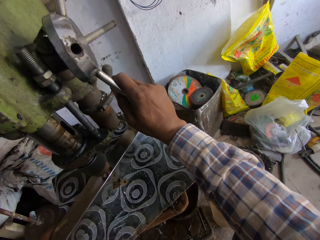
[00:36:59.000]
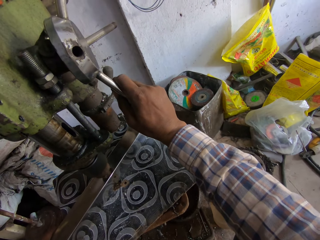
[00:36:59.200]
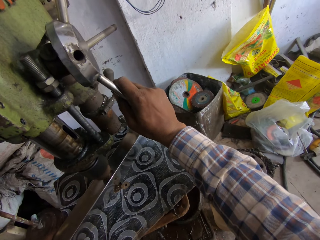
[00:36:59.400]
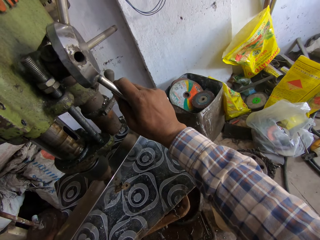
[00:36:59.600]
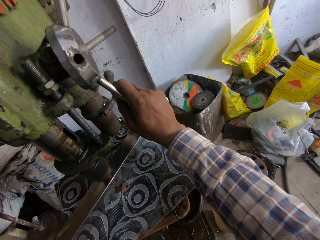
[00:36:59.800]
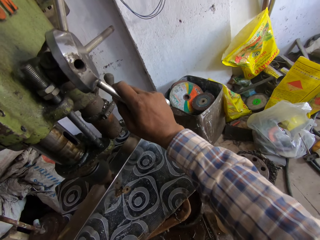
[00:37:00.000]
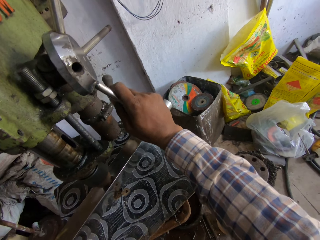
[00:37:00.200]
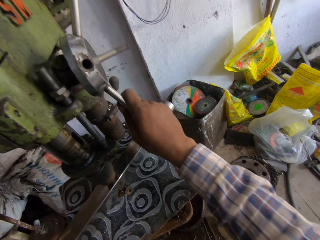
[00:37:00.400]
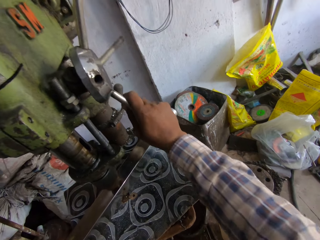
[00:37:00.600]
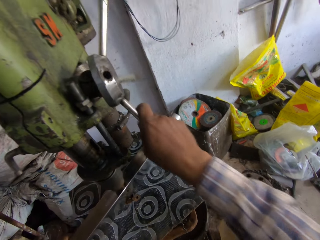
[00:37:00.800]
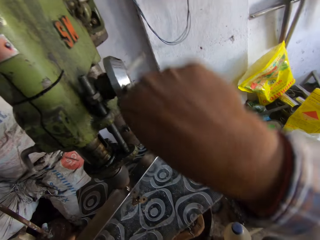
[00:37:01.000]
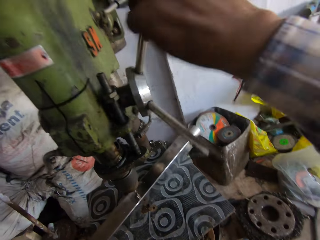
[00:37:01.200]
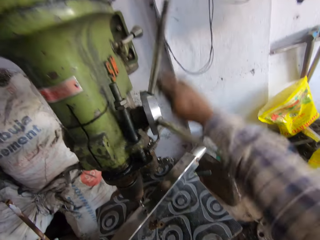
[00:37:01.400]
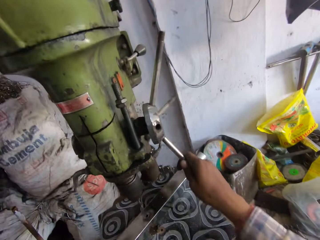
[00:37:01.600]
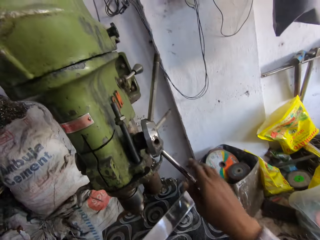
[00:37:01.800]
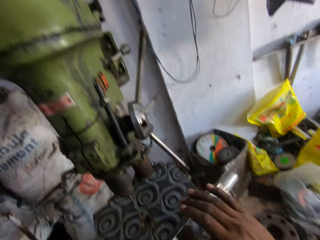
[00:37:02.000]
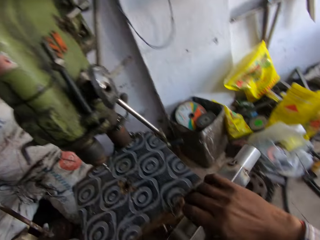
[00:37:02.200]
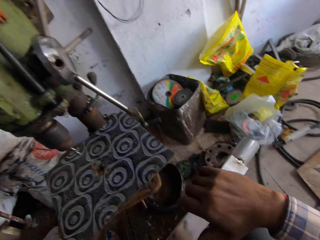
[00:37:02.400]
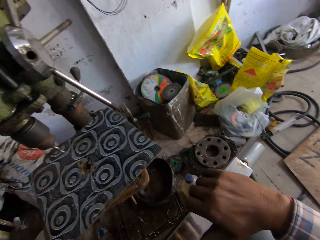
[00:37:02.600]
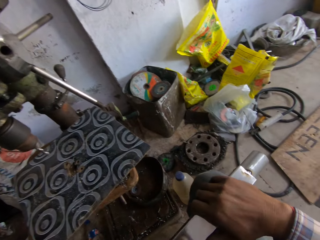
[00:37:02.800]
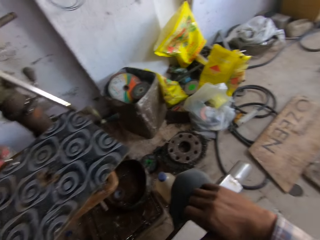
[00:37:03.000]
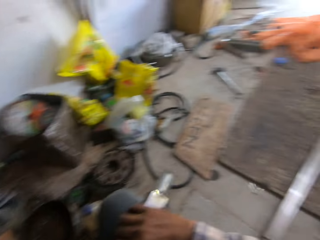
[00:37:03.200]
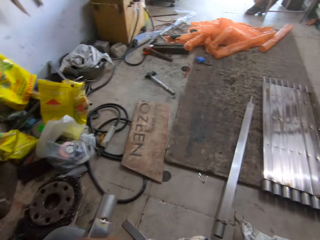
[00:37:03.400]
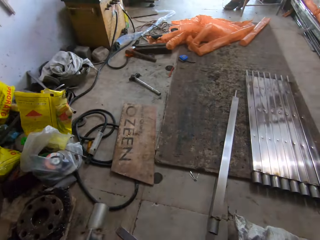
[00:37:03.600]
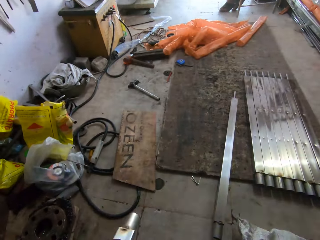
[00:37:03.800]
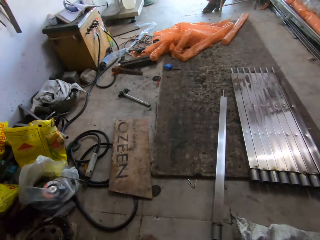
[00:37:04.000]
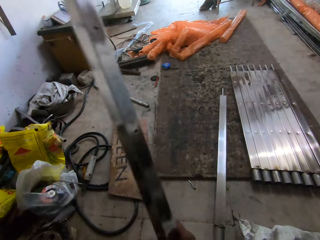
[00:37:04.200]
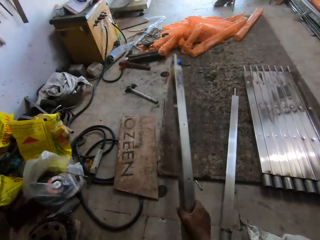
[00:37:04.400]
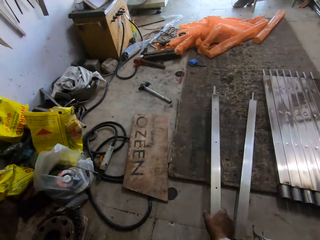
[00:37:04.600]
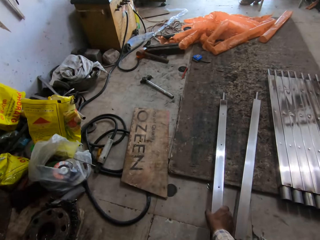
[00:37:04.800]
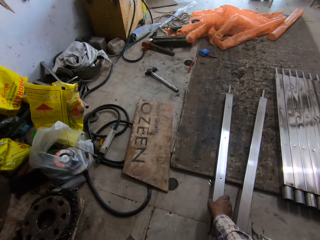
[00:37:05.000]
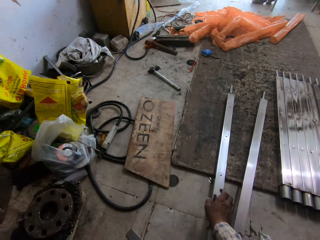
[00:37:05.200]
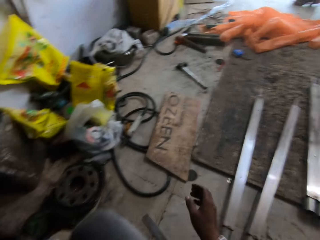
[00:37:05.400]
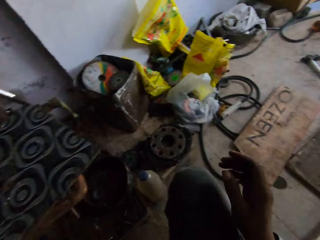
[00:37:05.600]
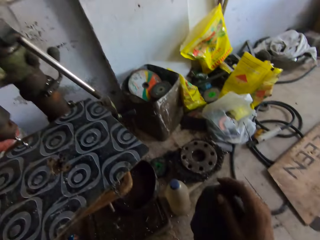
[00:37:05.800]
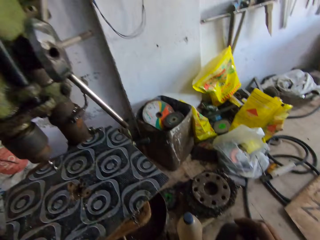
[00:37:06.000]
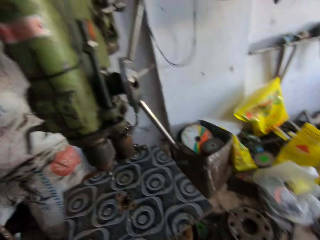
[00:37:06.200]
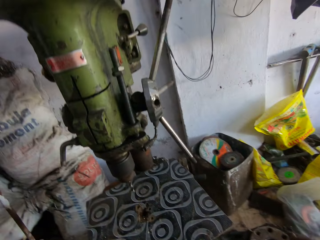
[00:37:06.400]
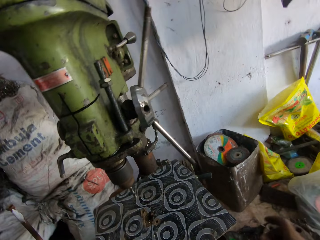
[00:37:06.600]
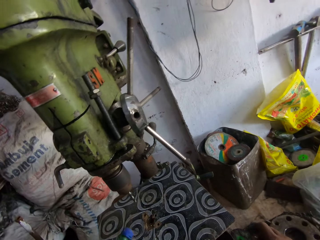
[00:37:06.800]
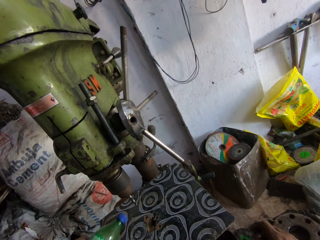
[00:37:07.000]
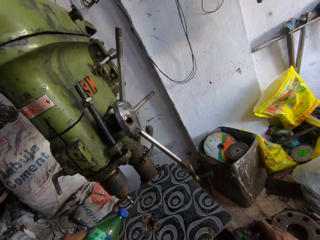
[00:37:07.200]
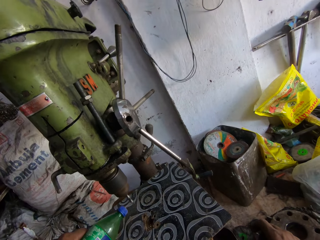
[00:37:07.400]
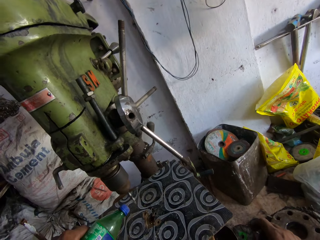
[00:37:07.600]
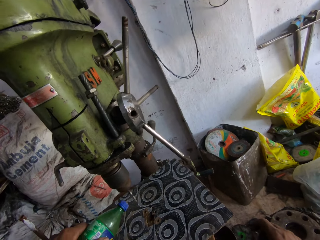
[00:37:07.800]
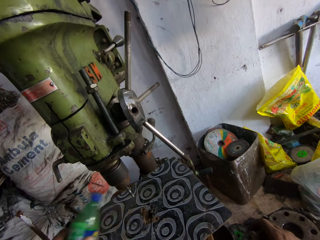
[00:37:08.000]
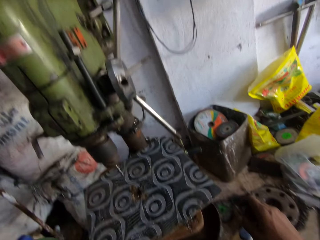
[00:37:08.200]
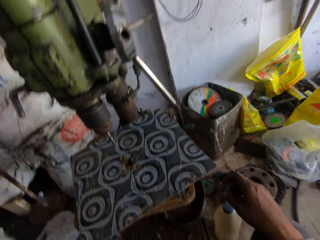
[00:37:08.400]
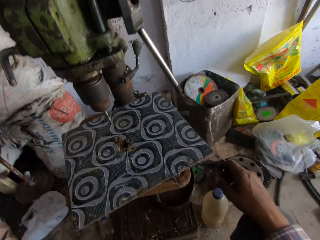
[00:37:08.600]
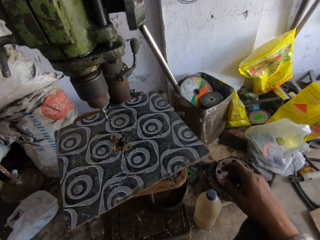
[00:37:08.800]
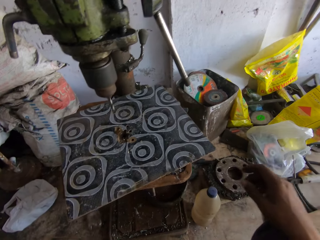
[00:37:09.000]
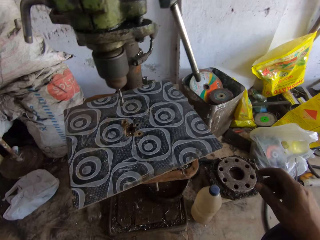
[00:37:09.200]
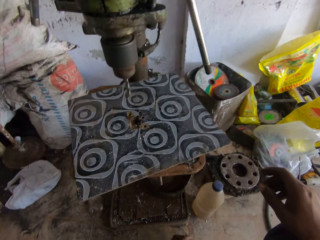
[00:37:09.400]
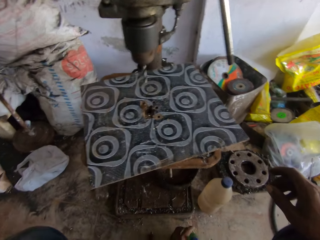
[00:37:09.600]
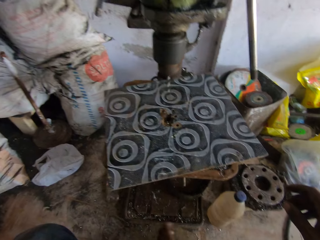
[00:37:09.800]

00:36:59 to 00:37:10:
The camera wearer adjusts the driller. They examine the metal. They put the metal on the floor. They put liquid on the machine. They stare at the driller and look around.

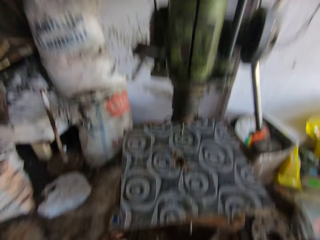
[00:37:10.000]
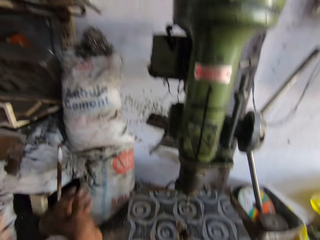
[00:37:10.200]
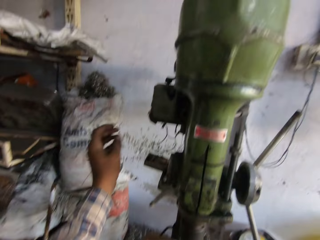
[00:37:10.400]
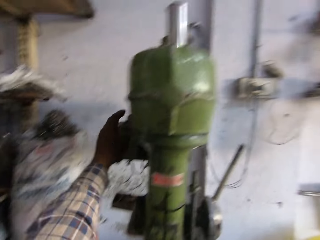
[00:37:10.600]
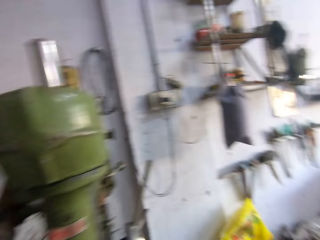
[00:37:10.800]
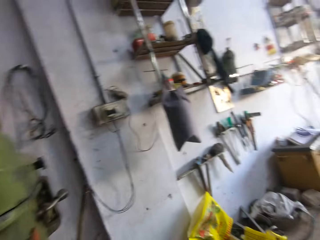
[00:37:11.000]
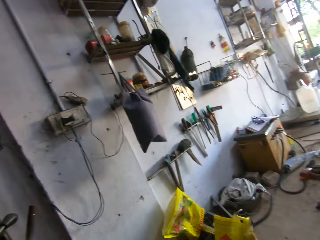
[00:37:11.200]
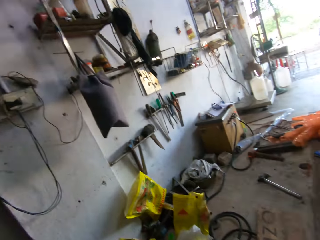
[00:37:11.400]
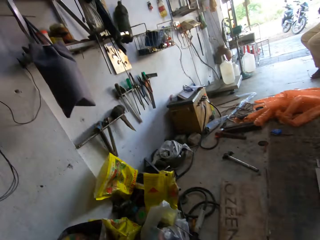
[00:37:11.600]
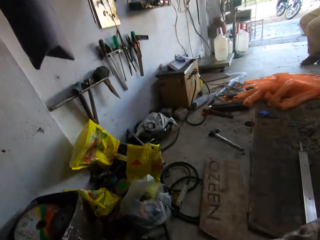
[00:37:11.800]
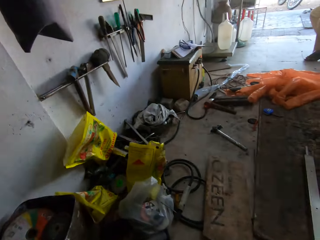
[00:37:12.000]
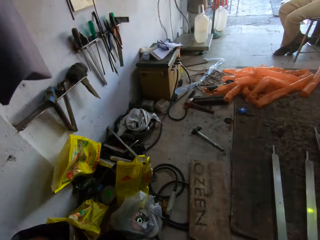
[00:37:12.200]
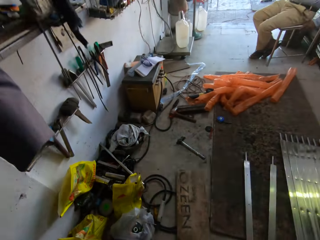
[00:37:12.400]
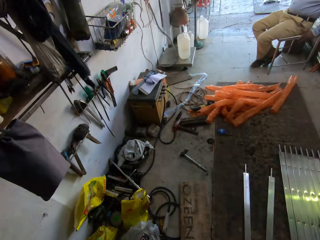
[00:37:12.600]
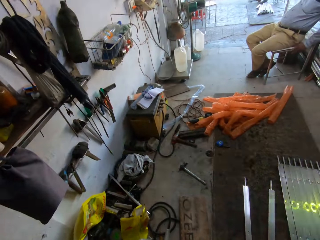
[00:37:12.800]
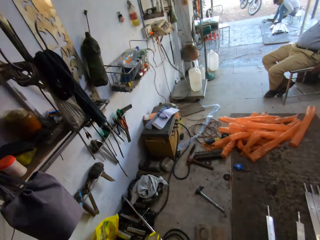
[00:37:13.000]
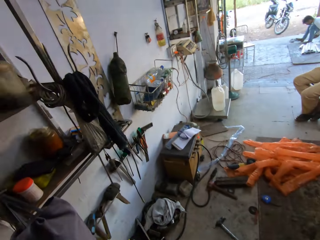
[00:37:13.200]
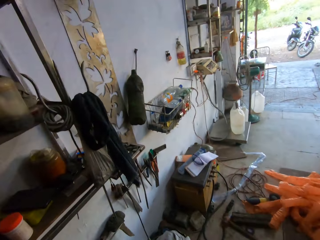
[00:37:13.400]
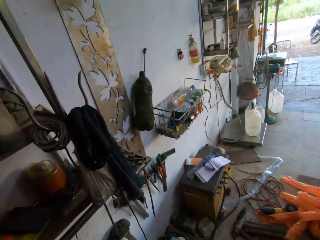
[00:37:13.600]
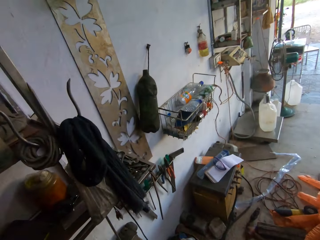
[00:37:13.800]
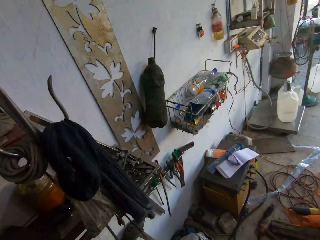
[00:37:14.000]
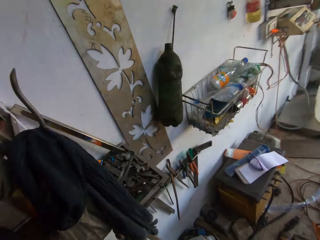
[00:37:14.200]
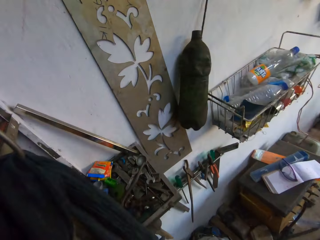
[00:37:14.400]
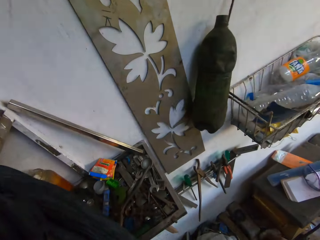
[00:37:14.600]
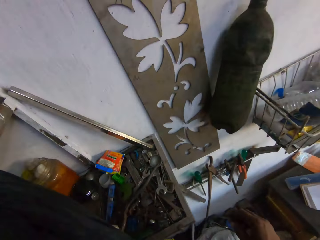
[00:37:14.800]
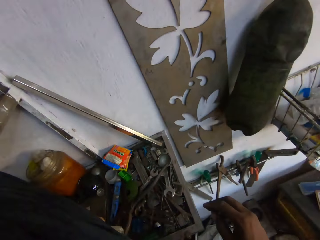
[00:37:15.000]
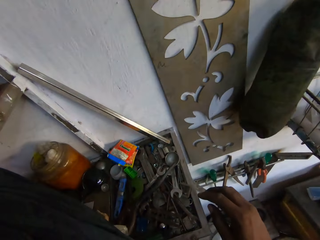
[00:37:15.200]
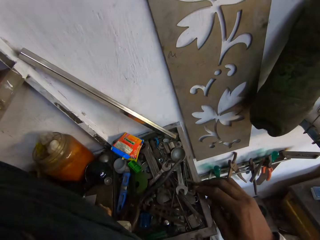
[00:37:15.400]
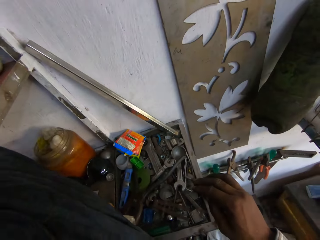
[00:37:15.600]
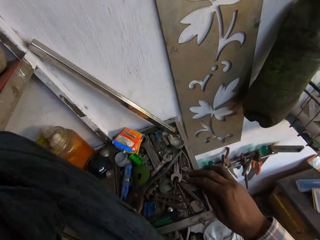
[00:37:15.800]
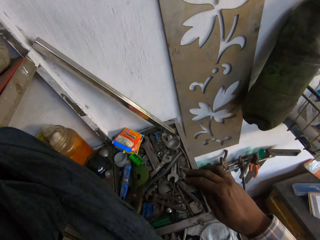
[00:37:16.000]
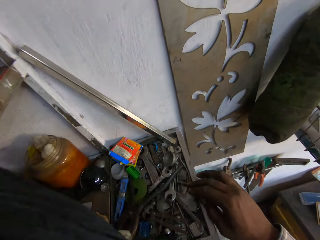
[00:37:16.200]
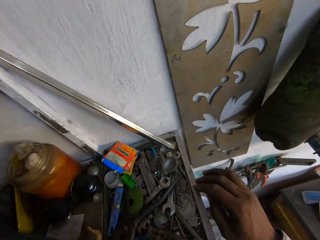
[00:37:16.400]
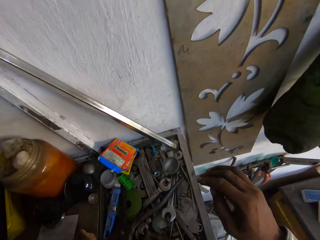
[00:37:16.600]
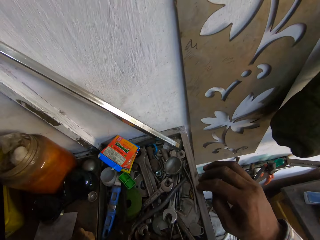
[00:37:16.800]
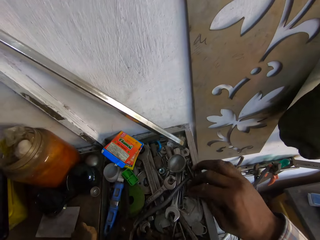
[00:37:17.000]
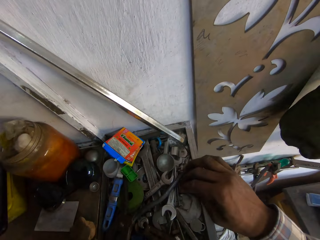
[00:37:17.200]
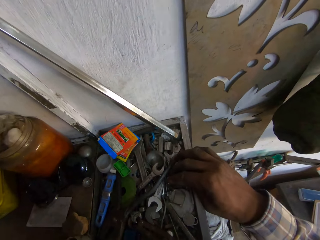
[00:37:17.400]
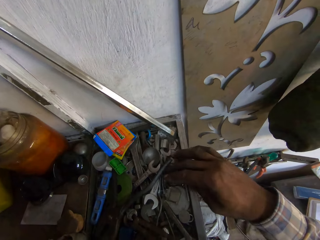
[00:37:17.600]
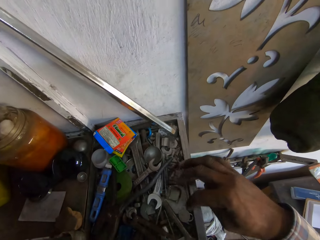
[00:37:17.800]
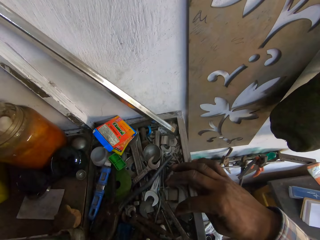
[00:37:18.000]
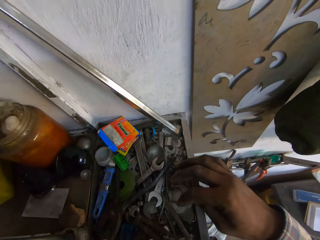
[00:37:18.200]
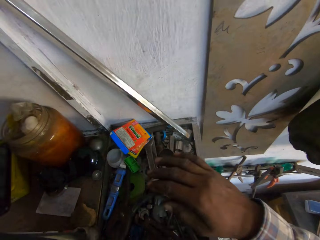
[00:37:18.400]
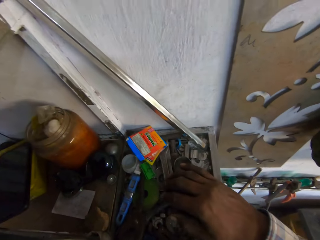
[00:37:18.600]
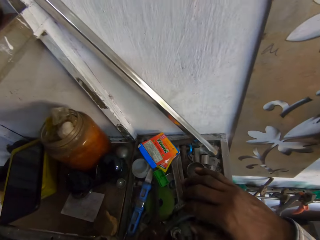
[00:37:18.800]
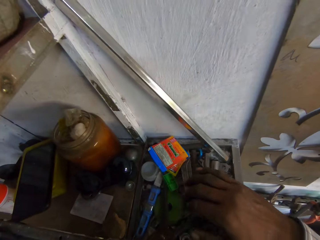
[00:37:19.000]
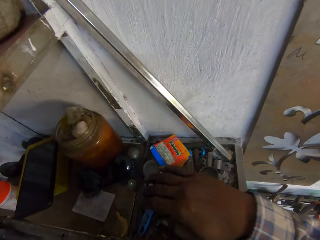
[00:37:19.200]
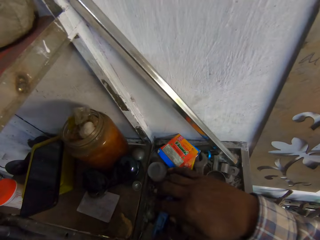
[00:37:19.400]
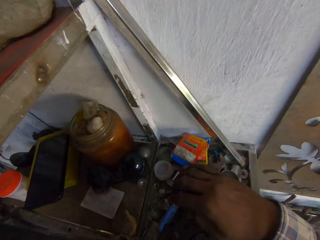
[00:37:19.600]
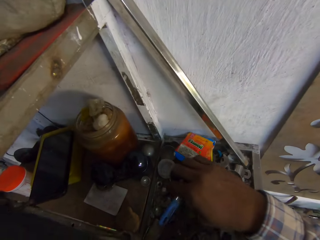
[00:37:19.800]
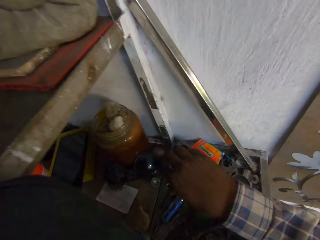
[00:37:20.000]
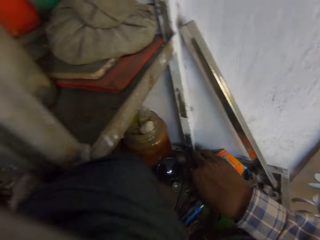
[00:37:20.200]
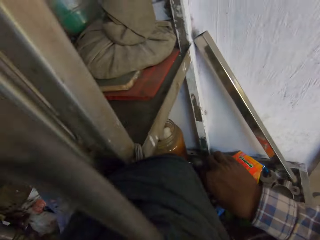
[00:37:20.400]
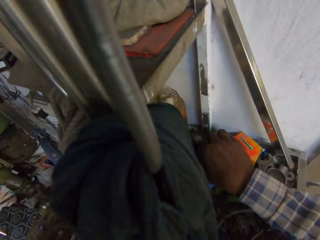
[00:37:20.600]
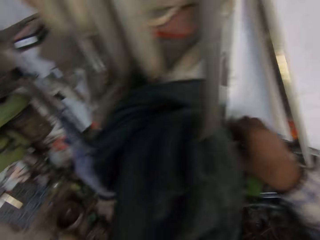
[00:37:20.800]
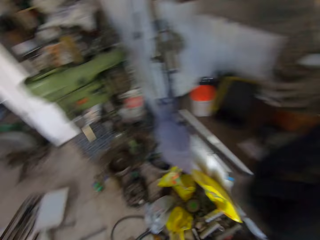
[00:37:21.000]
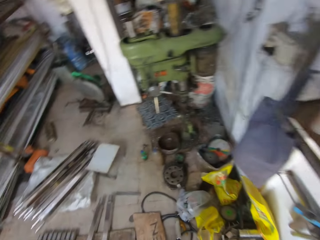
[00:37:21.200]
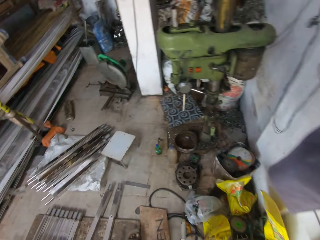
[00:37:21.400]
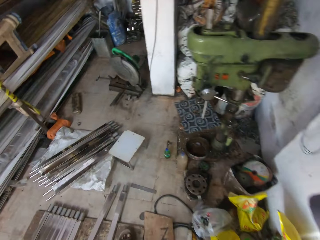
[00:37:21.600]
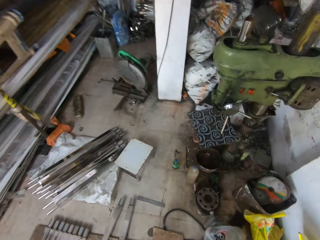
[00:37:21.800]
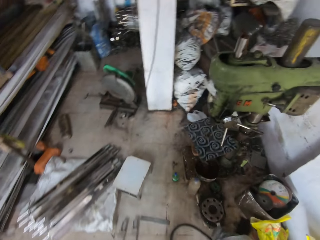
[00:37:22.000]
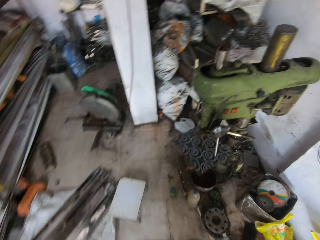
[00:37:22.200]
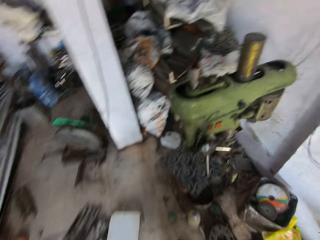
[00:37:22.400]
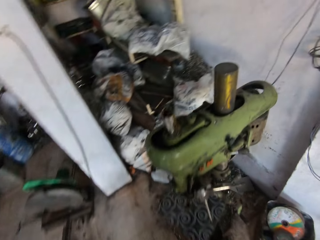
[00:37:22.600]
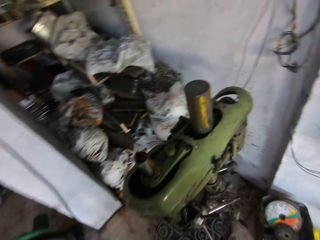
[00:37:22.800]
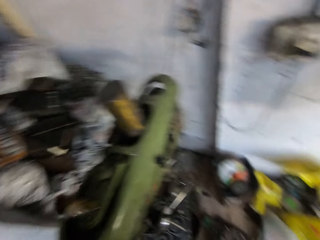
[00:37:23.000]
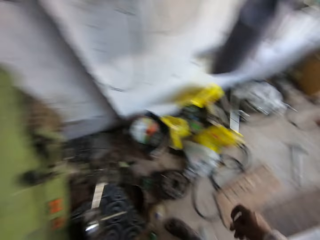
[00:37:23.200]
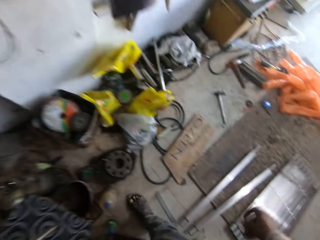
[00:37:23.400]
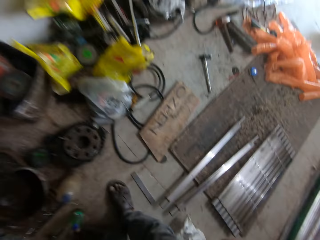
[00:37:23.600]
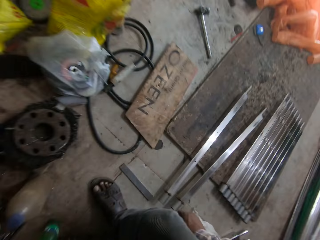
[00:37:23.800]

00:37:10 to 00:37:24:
The camera wearer holds the machine. They turn off the driller. They walk around the room. They check something. They hover over the tool box. They pick up a bolt. They walk around the room.
